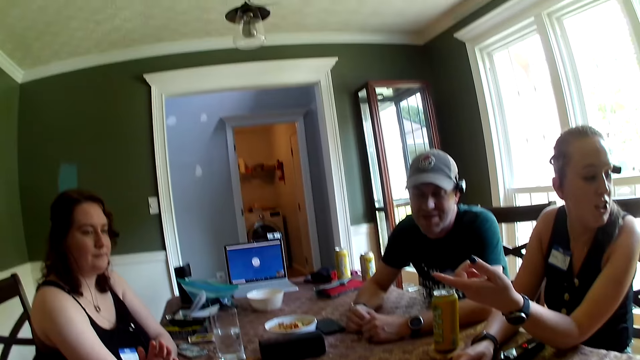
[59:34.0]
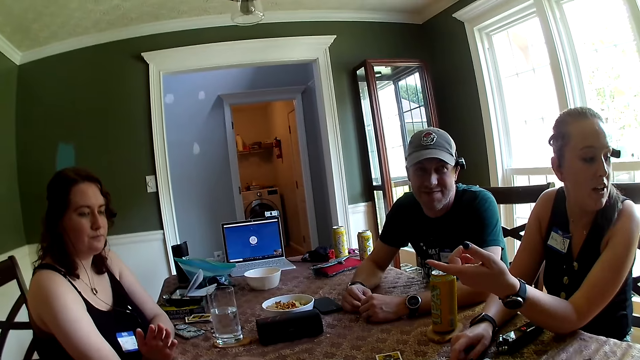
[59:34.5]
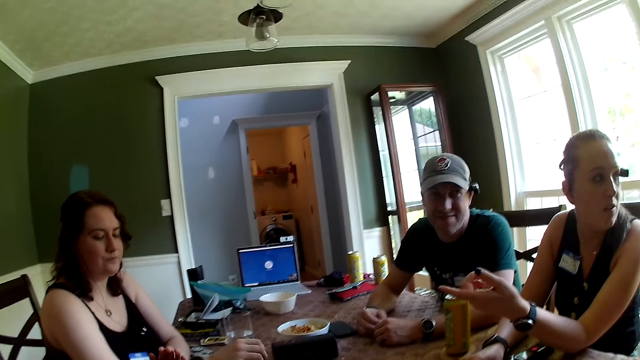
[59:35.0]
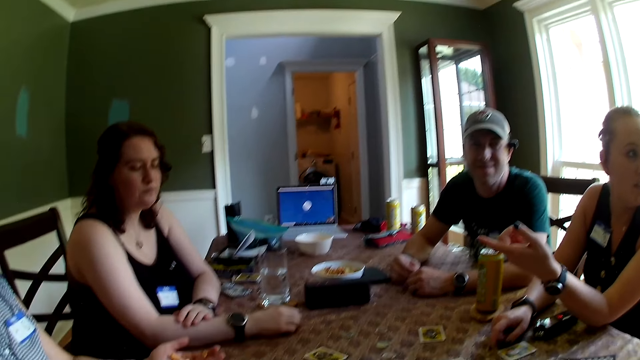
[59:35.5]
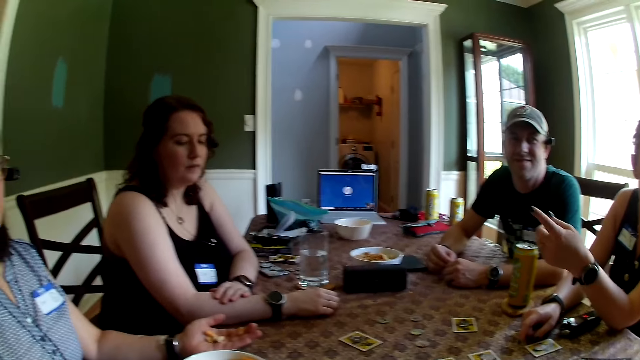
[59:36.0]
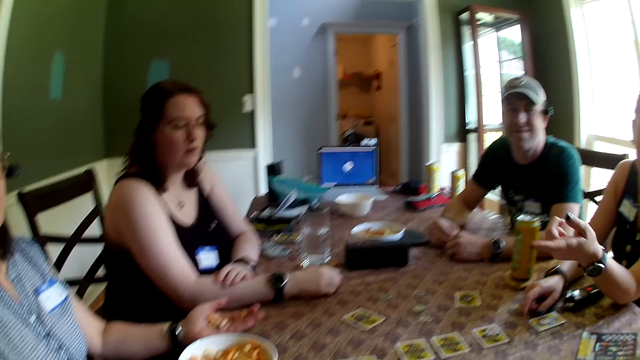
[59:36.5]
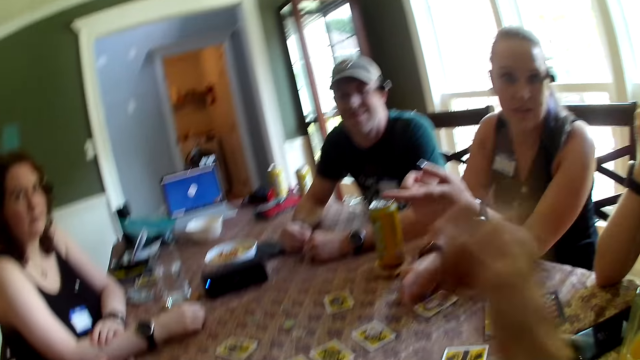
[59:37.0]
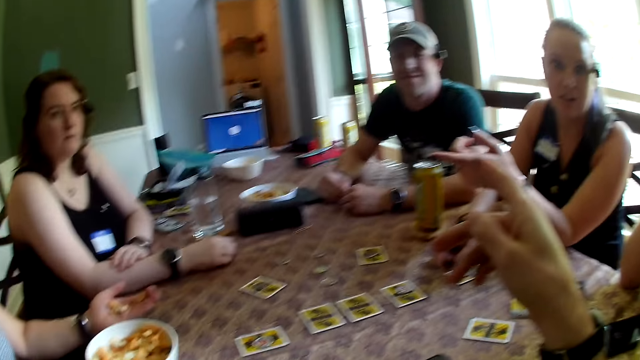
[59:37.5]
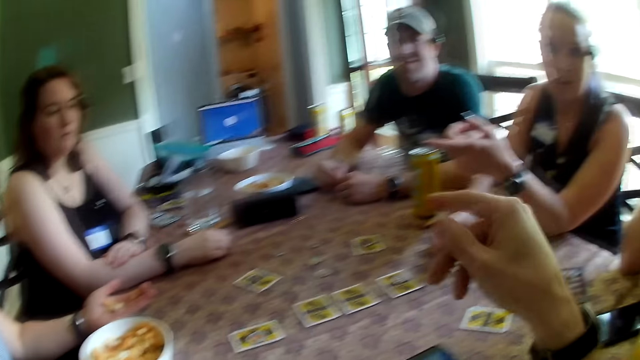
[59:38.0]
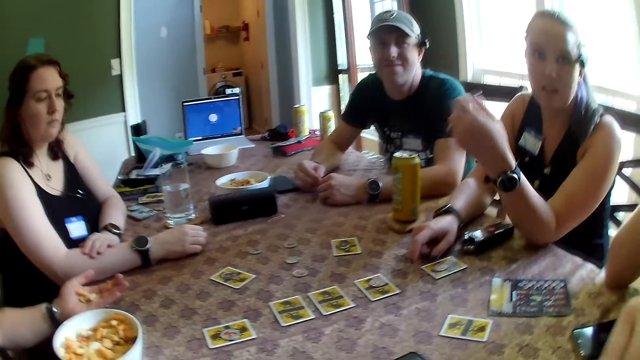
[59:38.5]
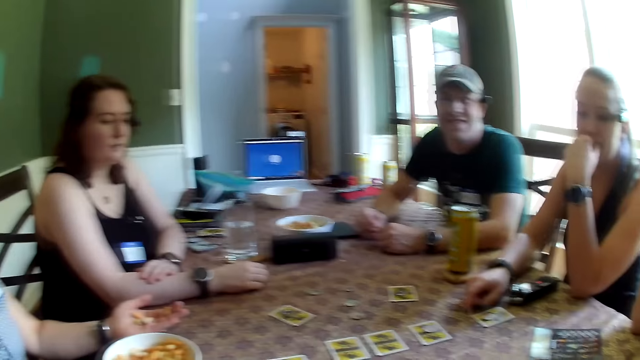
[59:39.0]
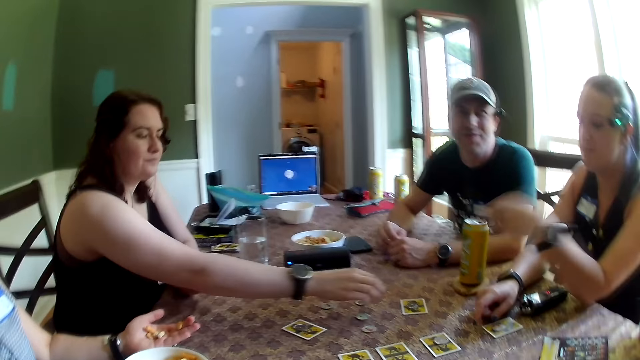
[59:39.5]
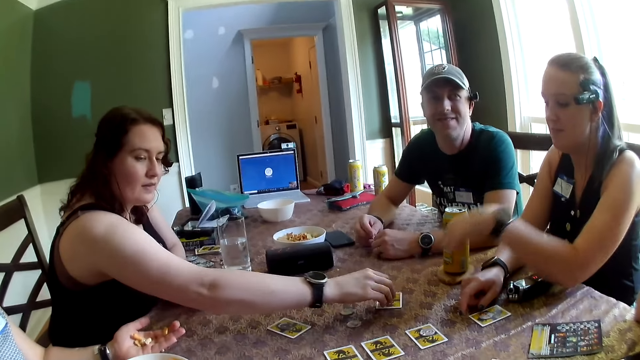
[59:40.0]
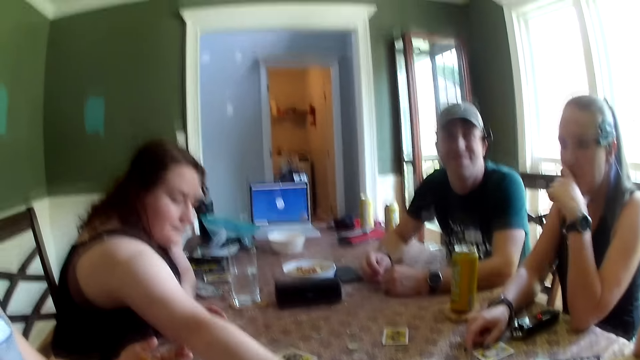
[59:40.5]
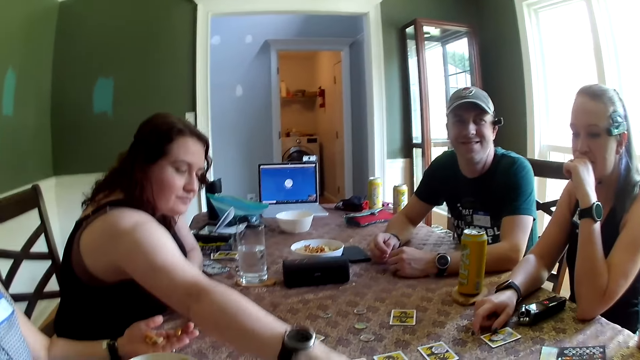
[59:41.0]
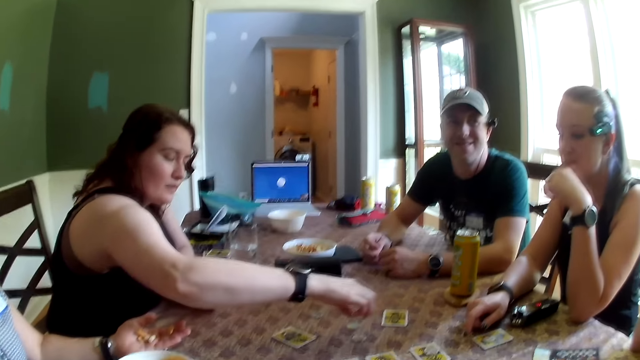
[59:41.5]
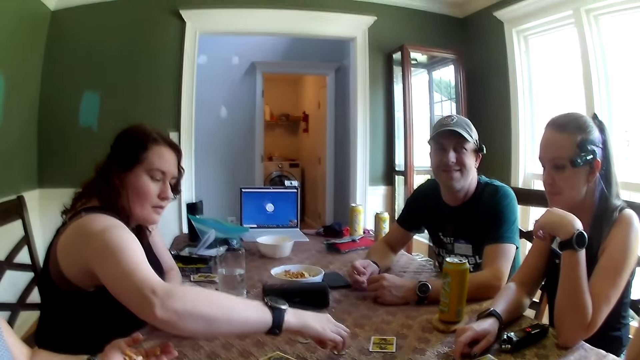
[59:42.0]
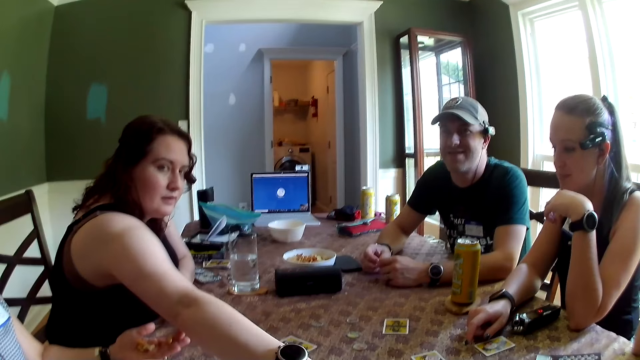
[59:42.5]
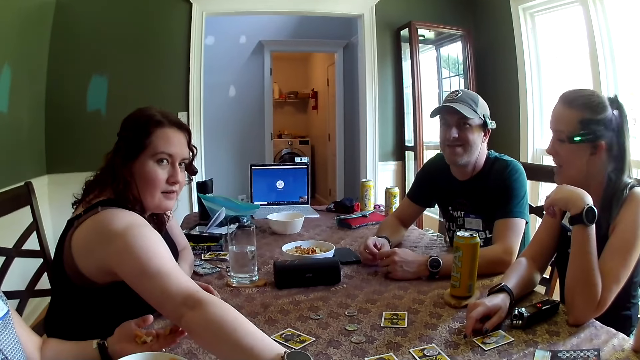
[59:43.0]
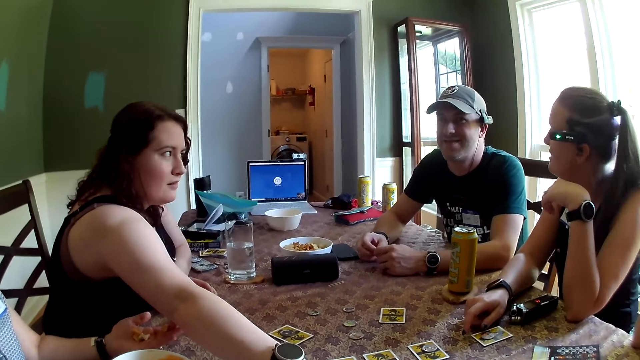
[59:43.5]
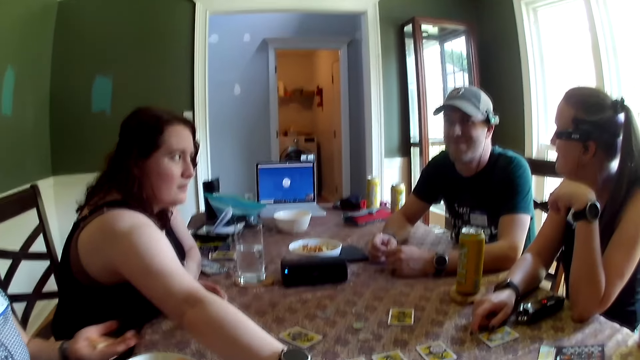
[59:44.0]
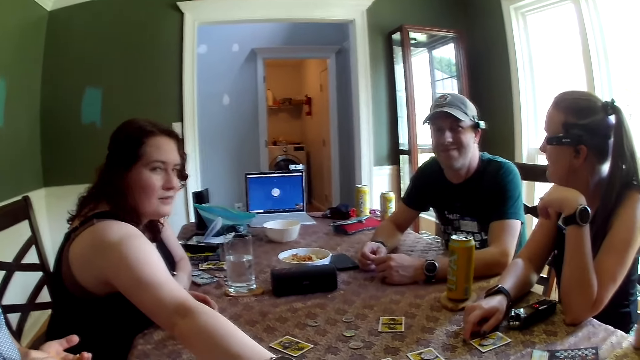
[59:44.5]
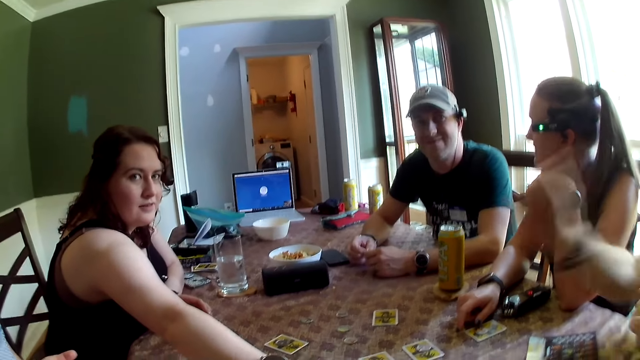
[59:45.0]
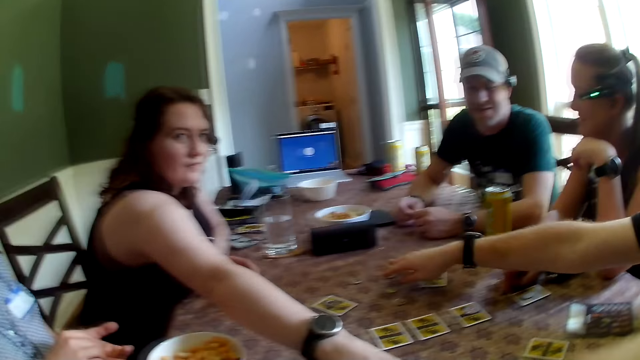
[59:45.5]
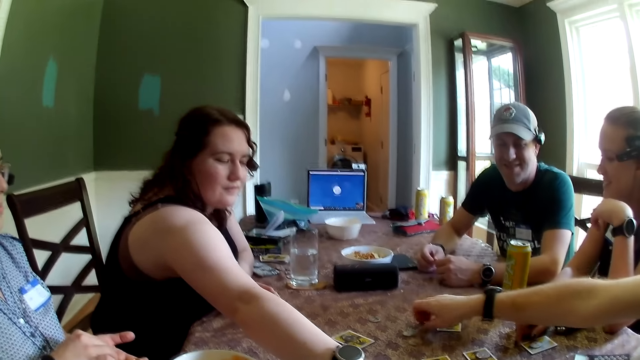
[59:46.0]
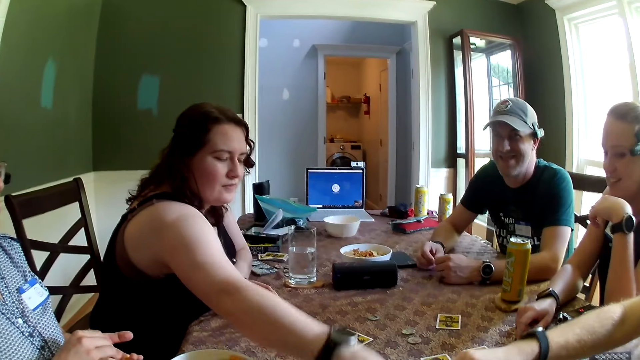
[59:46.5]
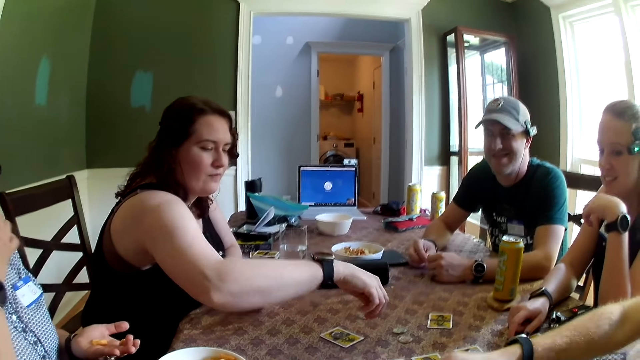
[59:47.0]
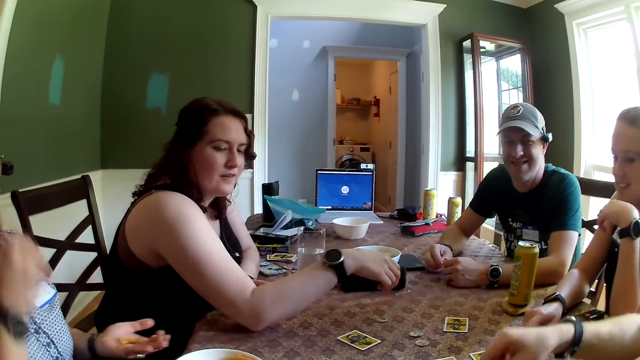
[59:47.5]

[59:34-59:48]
The camera wearer talks to a girl. A woman picks the token from the card on the table with her right hand. The woman places the token in her right hand on the table. The camera wearer talks to another girl. They look around the house. A man picks a token from the table with his right hand.

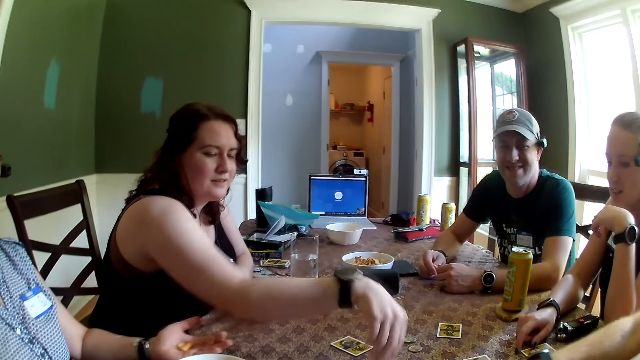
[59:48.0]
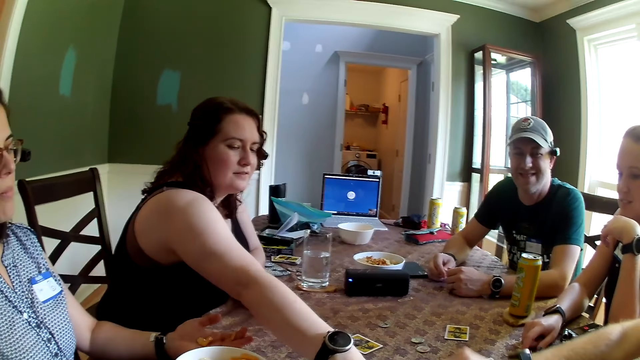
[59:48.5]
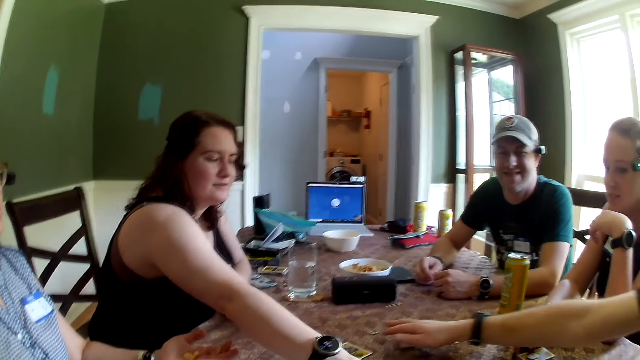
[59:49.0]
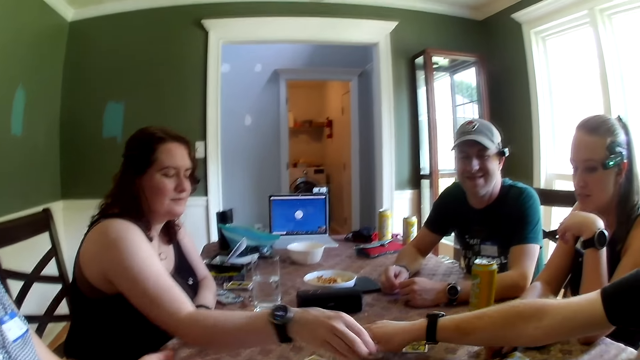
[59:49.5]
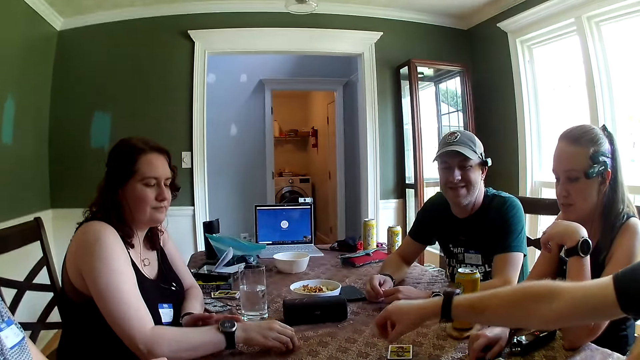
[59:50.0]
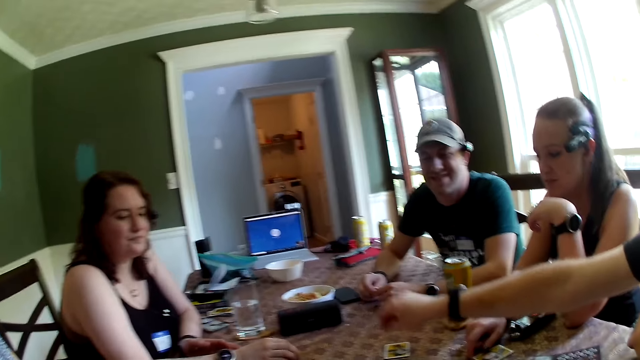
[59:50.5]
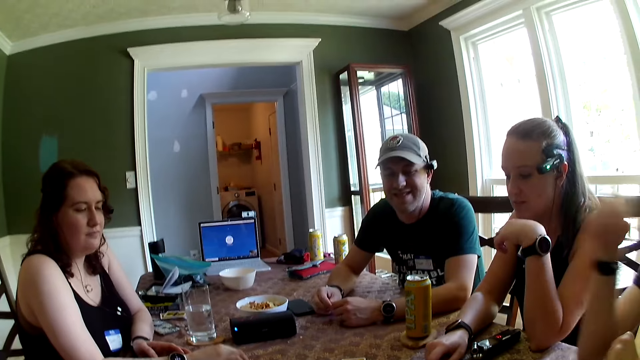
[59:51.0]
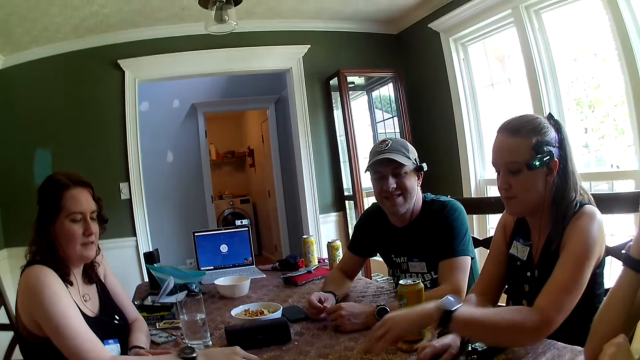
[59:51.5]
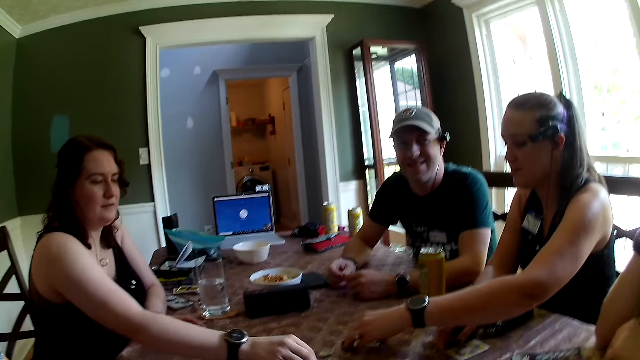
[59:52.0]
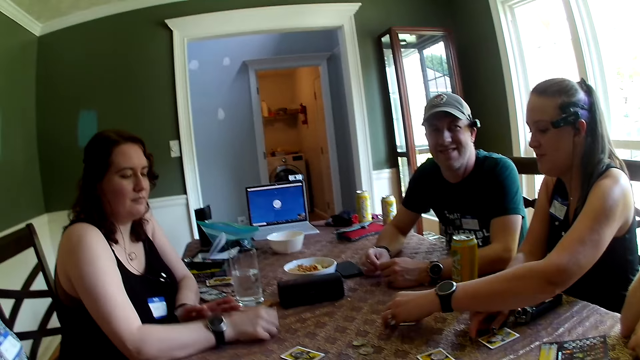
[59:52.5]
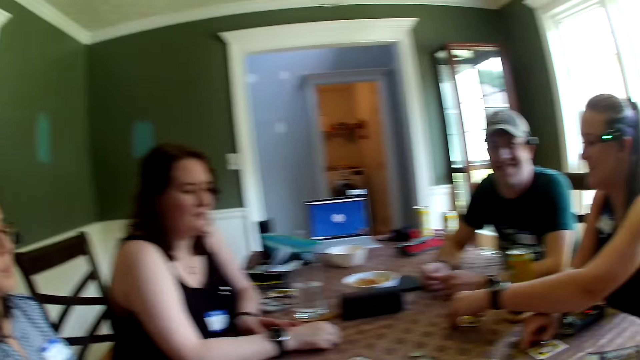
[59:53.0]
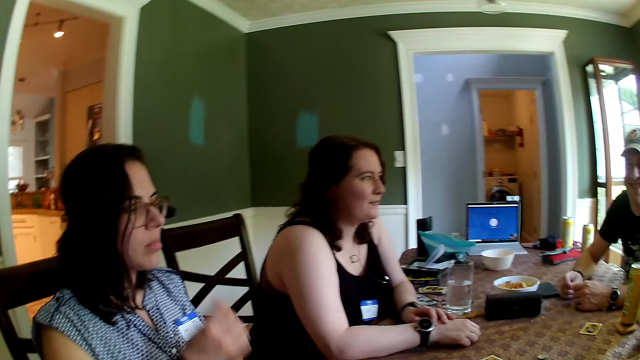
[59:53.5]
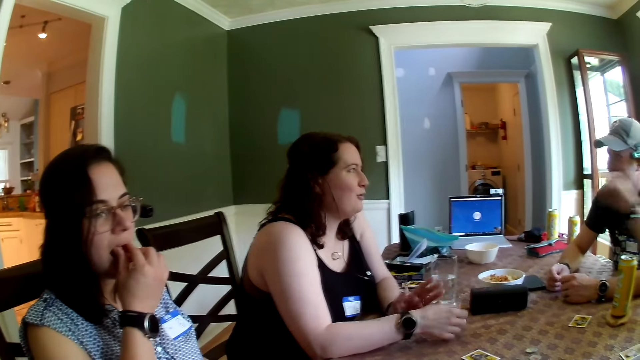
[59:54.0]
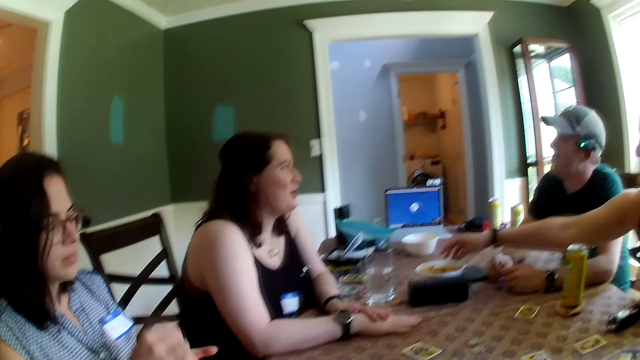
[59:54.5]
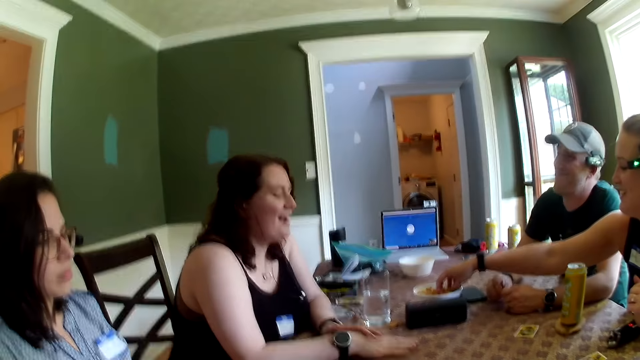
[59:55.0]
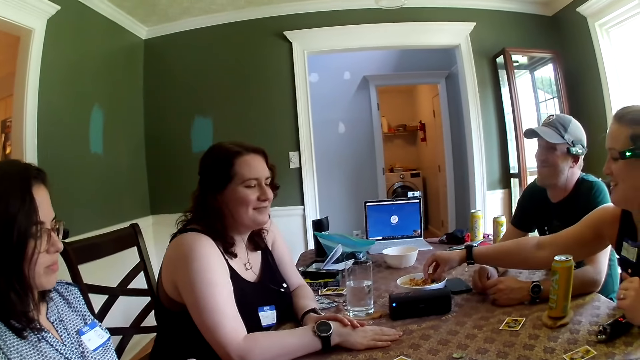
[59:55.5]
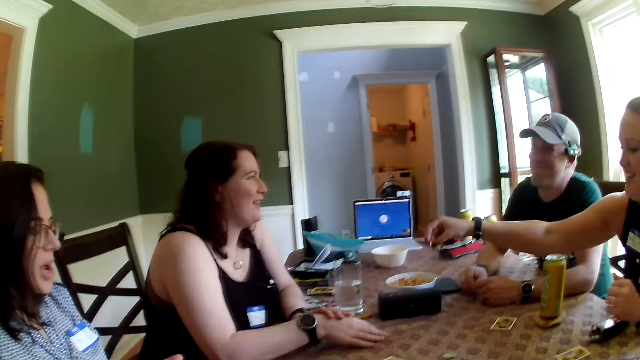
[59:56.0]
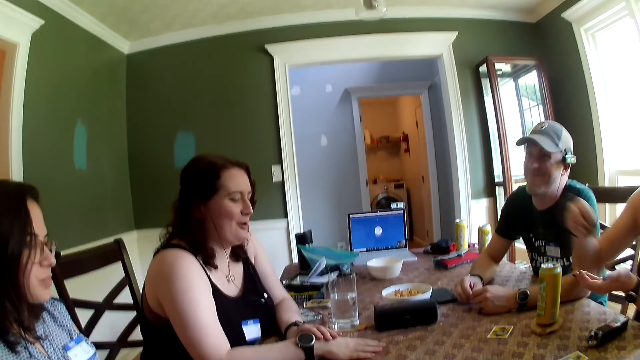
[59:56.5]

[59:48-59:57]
A man picks a token from the table with his right hand. The man places the token on a card on the table with his right hand. A woman moves a token and the card on the table with her left hand. Another woman places a token on the table with her right hand. The second woman converses with the first woman. A third woman puts a snack in her mouth with her right hand. The first woman picks some snacks from the snack bowl on the table with her right hand.
